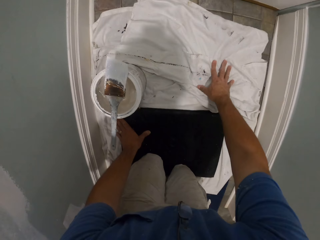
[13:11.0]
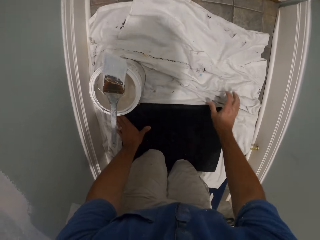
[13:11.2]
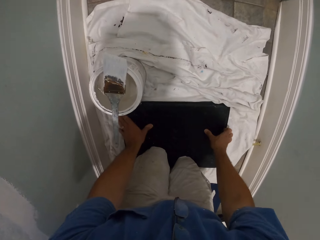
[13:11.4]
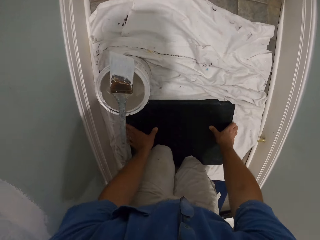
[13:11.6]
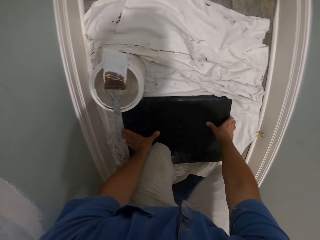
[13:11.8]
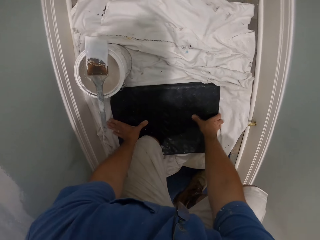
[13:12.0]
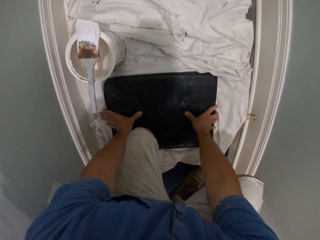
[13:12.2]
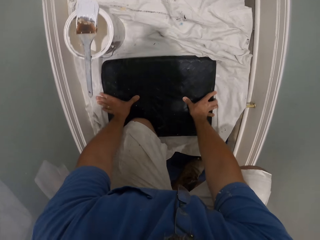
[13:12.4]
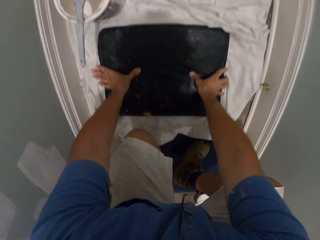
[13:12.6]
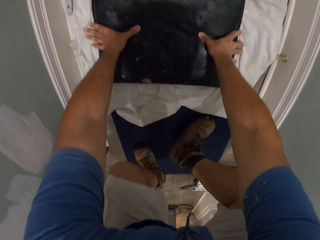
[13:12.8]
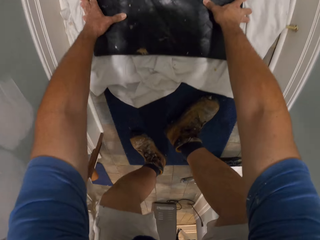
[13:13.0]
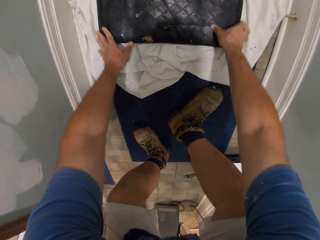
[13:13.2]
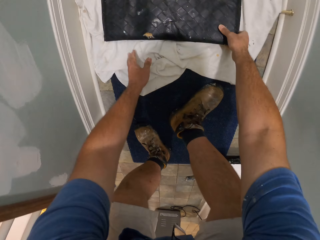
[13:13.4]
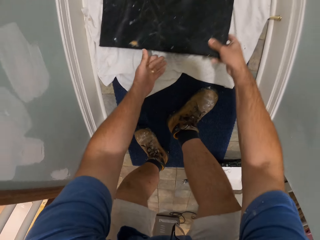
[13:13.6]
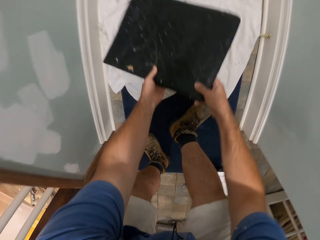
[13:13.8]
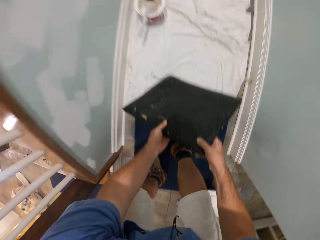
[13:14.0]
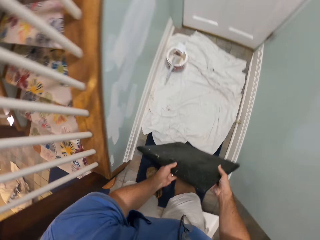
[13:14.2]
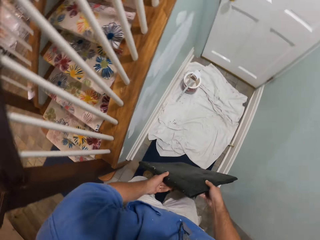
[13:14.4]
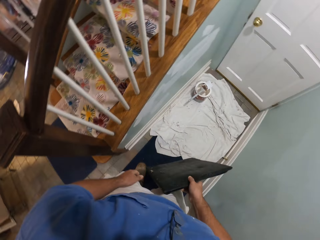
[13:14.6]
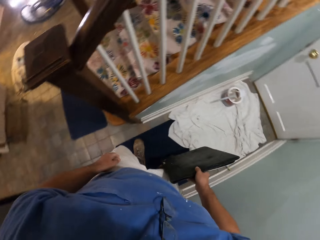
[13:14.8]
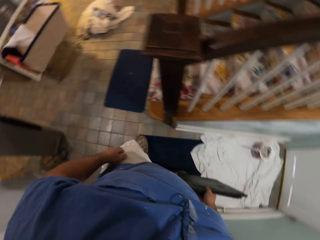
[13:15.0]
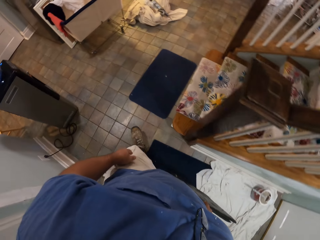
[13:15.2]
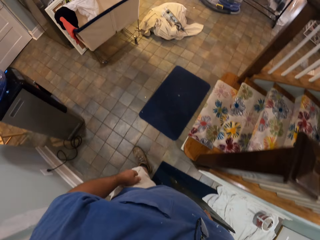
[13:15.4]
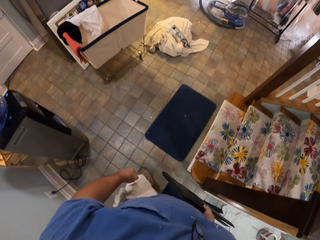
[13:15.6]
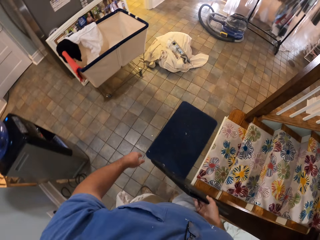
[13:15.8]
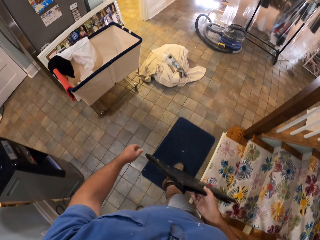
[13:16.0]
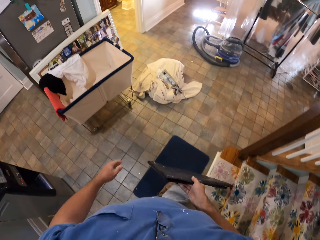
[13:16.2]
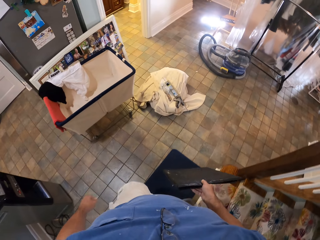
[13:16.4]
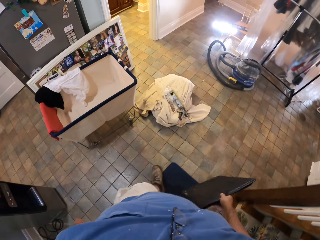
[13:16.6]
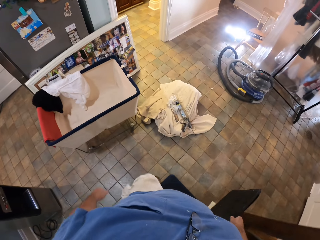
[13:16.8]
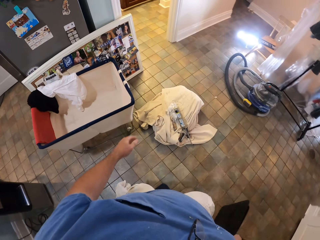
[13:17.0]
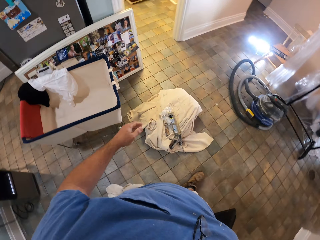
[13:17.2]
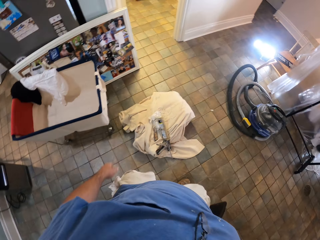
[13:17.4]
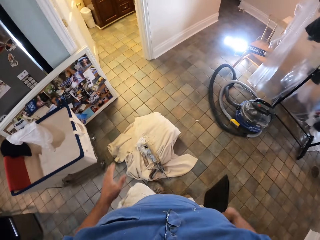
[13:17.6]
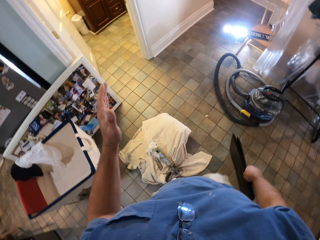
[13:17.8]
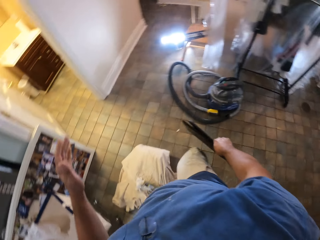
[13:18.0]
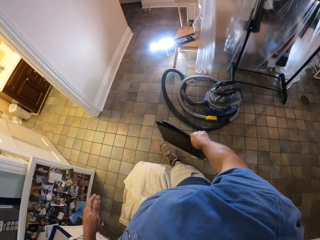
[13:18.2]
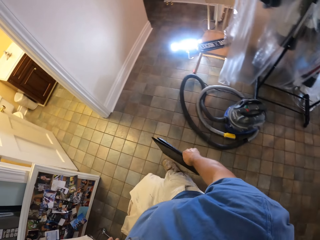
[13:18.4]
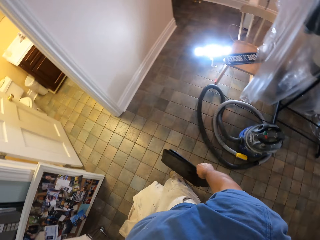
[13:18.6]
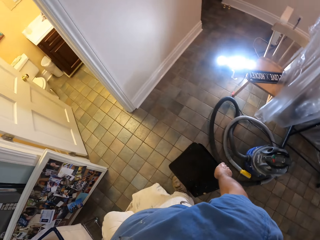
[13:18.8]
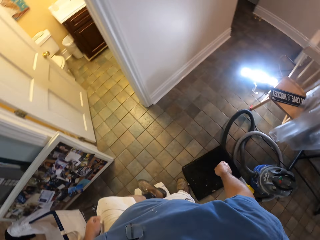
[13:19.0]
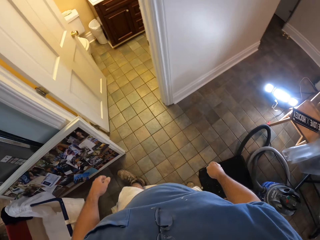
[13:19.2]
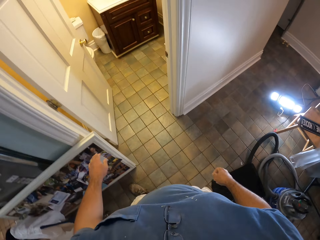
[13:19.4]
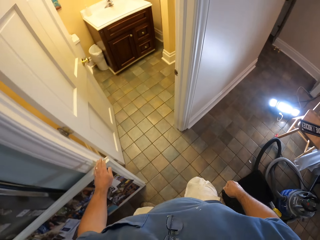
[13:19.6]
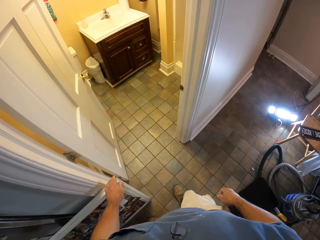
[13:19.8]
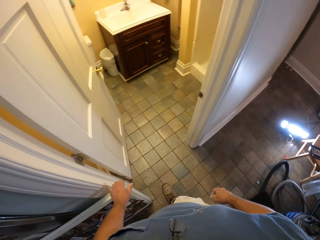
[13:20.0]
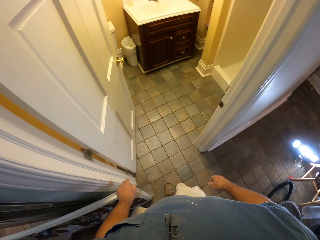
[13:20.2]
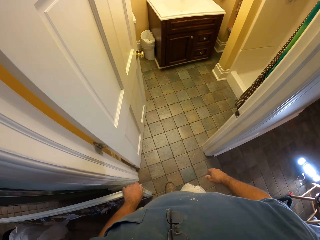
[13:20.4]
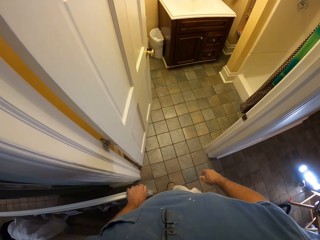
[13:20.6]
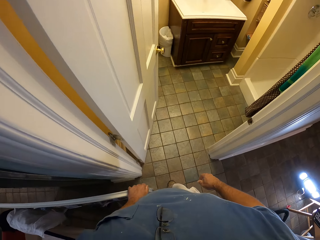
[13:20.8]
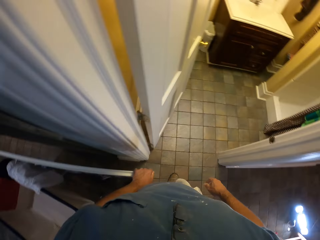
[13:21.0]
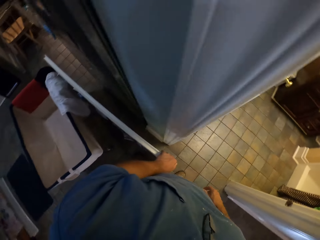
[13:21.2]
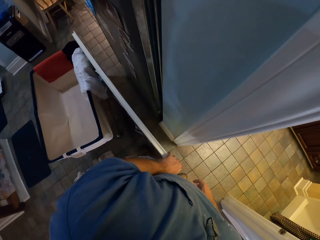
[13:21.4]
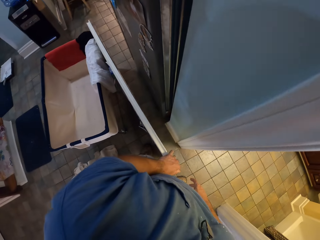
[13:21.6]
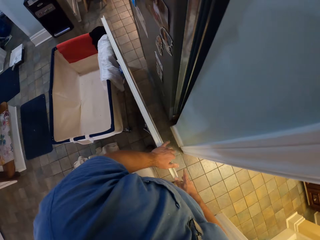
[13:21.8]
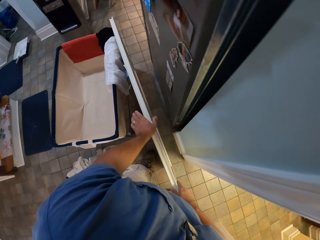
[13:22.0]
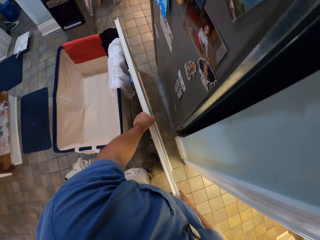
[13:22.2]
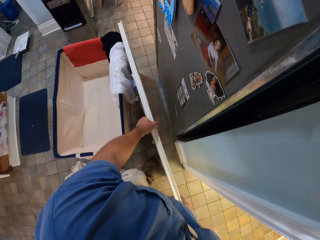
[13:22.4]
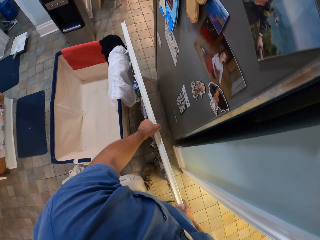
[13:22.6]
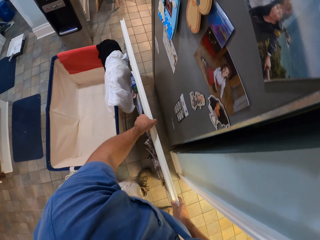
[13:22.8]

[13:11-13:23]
The camera wearer places his left hand on the foot mat. He adjusts the tarpaulin on the floor. He stands up. He picks up the foot mat from the tarpaulin on the floor. He passes the mat to the right hand. He walks towards a photo board. He puts the mat down. He moves the photo board and adjusts the photo board by a wall.

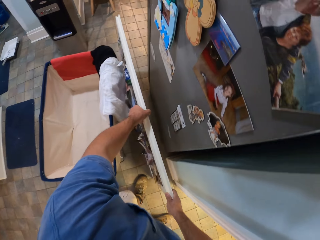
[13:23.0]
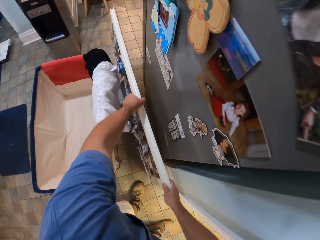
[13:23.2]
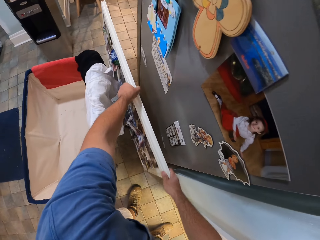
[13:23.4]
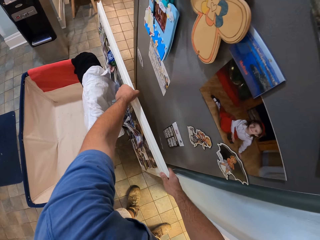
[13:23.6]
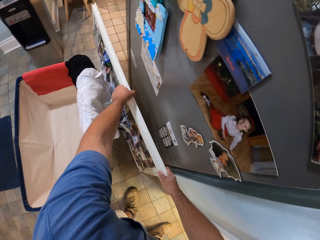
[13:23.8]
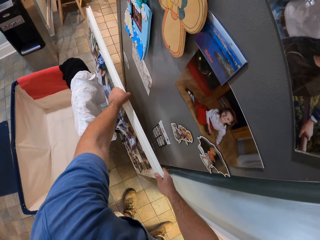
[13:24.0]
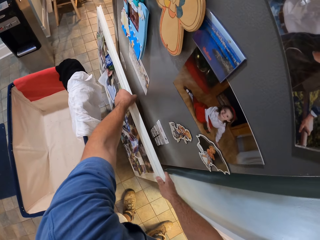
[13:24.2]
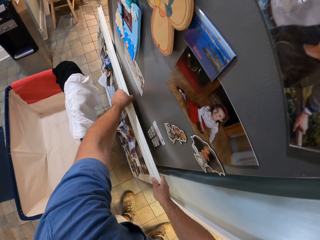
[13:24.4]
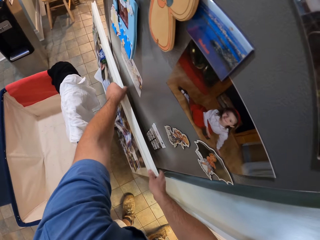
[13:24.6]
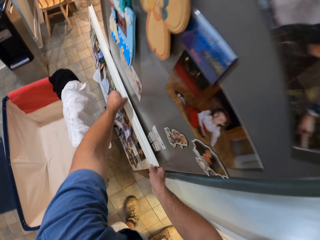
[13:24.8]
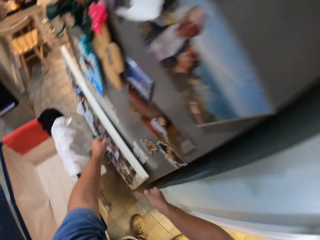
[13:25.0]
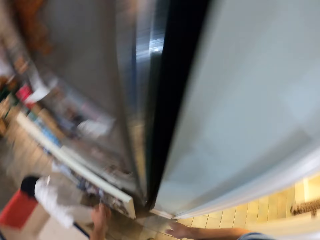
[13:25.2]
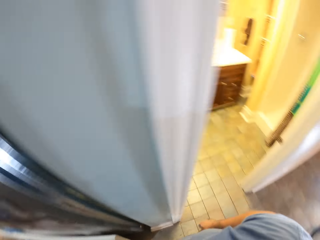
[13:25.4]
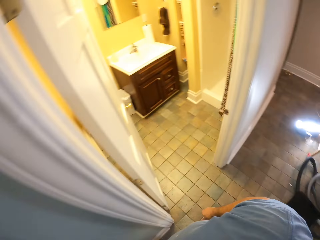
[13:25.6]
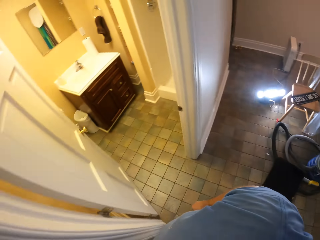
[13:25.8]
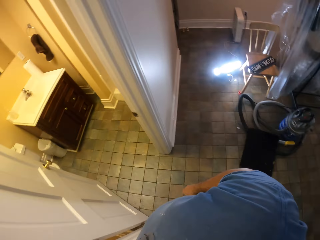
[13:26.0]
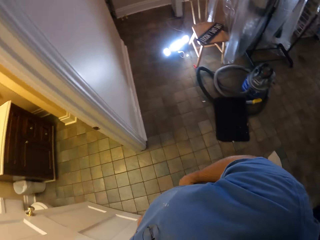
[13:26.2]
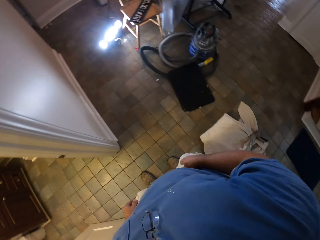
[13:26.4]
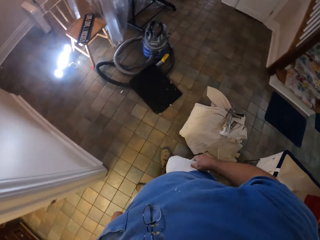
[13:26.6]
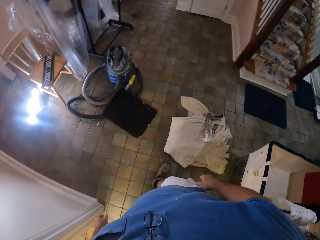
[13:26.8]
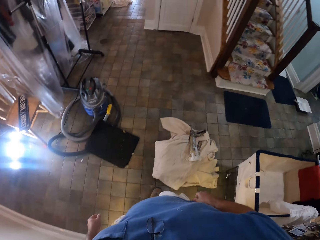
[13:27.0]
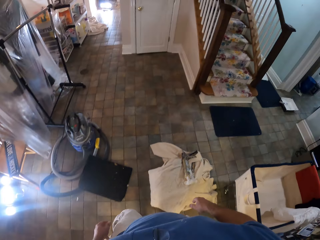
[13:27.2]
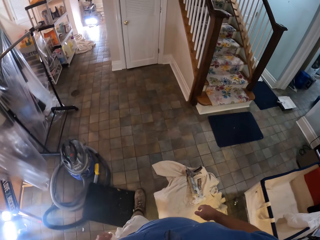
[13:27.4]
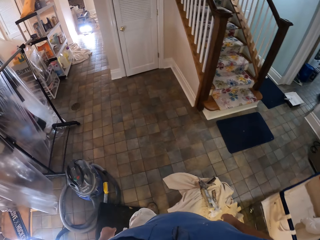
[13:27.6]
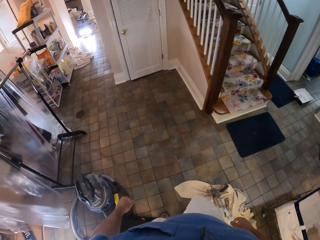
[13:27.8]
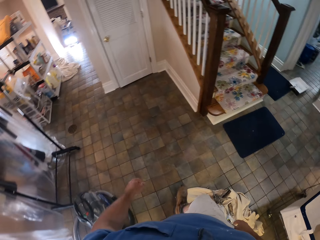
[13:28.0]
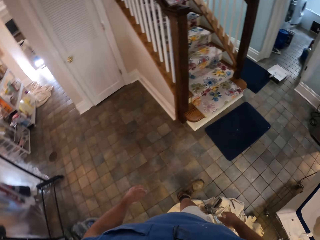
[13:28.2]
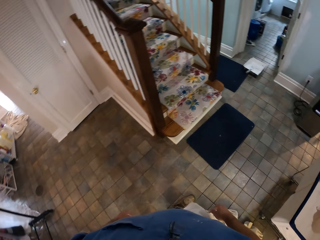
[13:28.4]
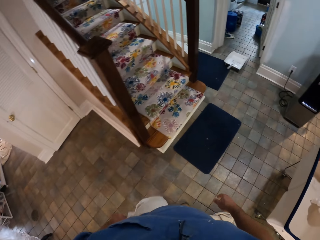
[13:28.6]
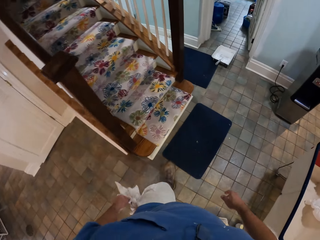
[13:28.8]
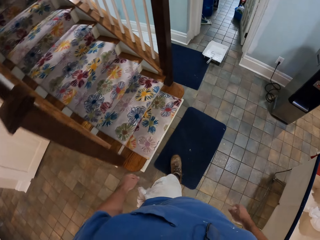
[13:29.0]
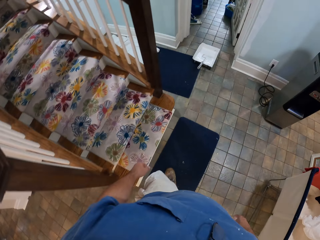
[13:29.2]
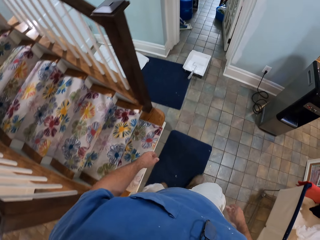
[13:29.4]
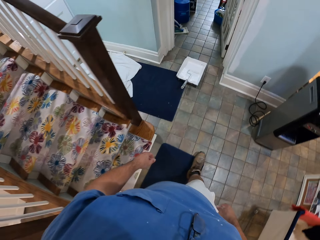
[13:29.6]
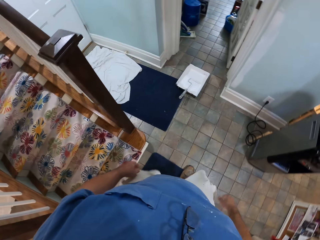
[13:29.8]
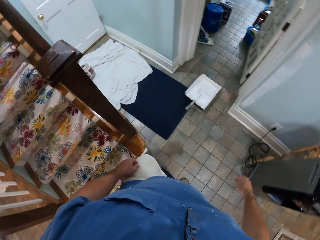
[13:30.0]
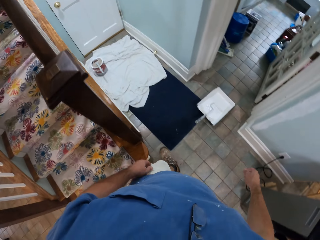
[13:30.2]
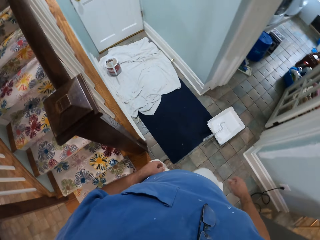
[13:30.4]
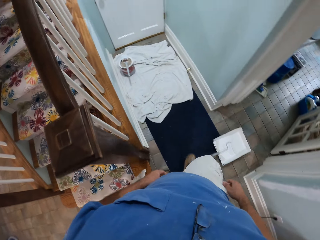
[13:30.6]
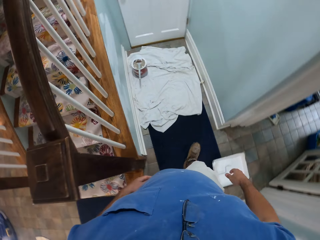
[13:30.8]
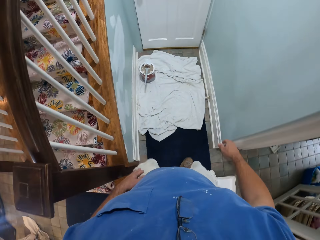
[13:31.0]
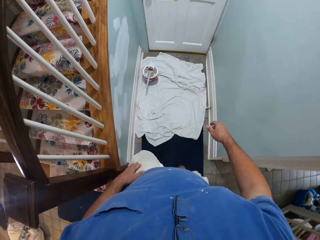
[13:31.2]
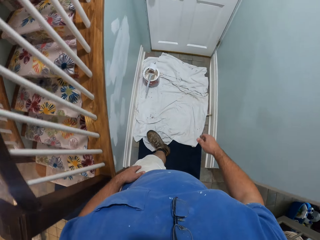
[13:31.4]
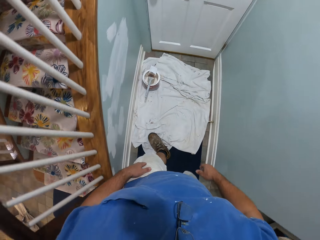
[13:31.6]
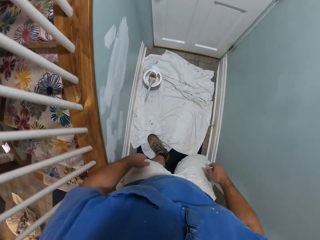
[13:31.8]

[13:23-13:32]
The camera wearer walks back towards the door.
